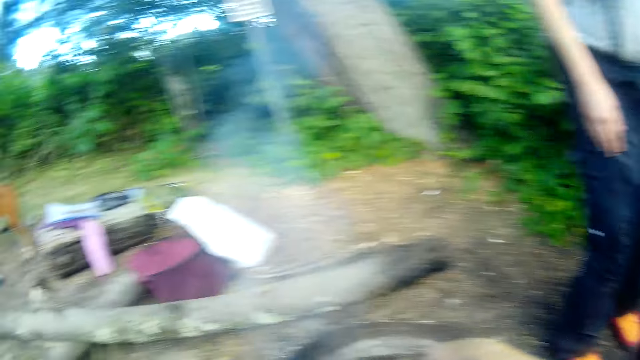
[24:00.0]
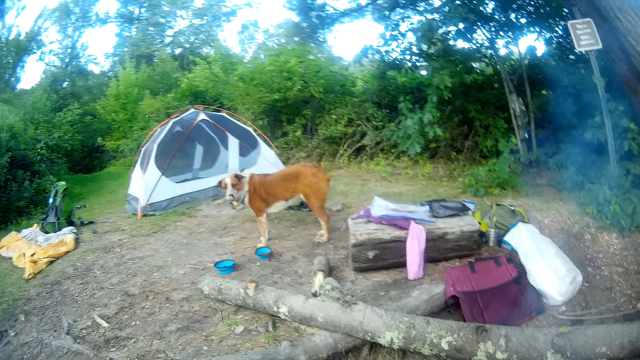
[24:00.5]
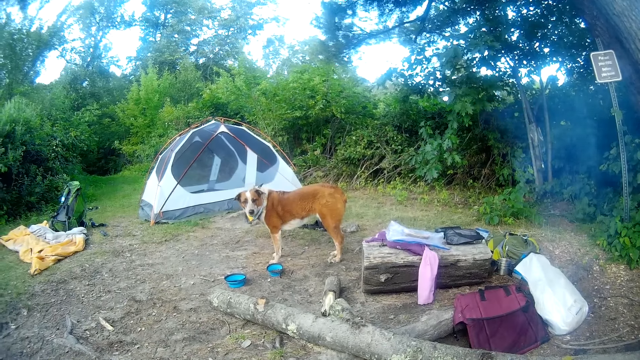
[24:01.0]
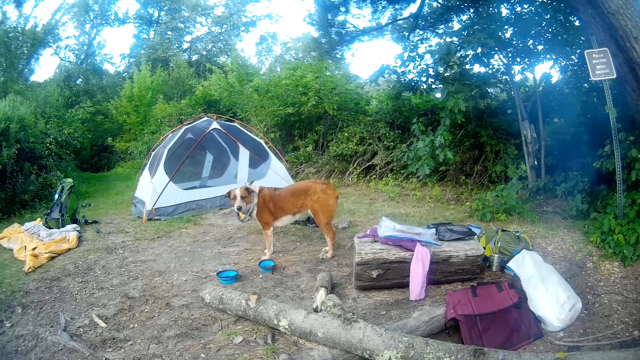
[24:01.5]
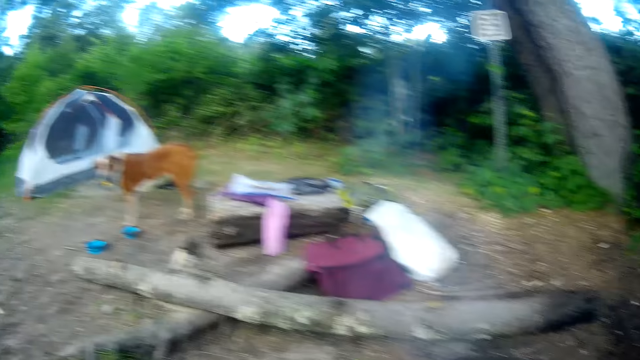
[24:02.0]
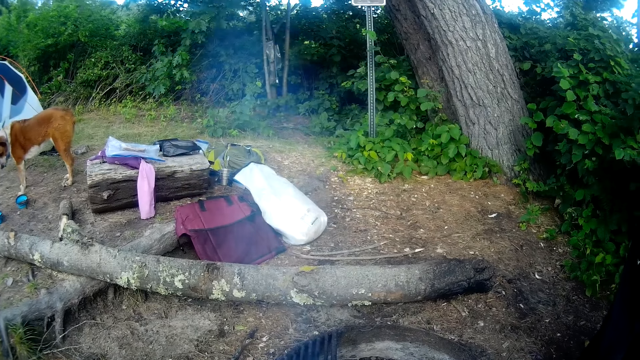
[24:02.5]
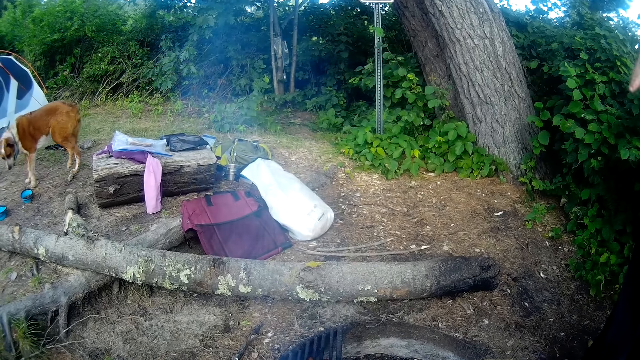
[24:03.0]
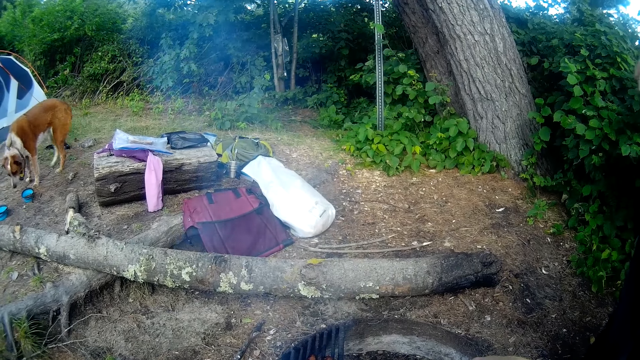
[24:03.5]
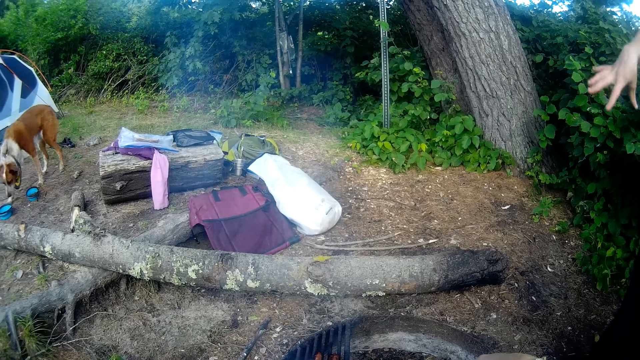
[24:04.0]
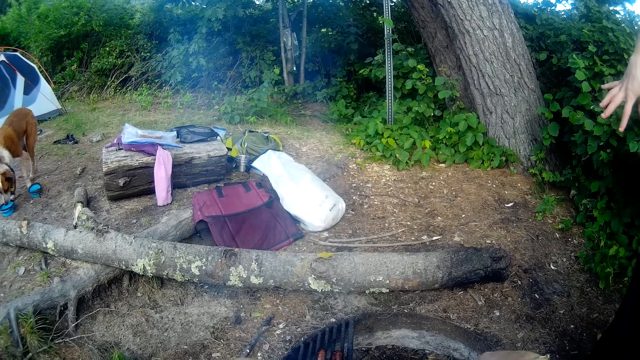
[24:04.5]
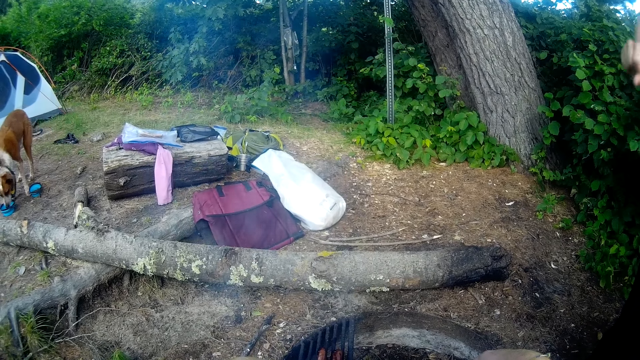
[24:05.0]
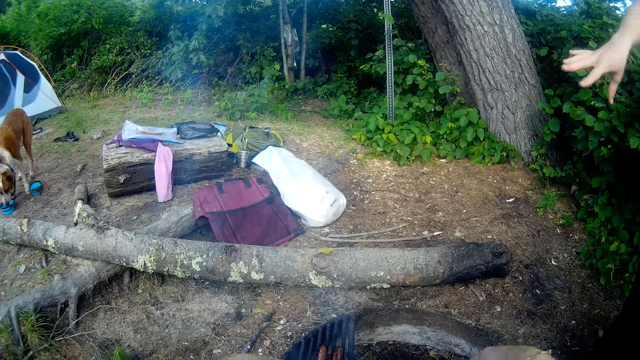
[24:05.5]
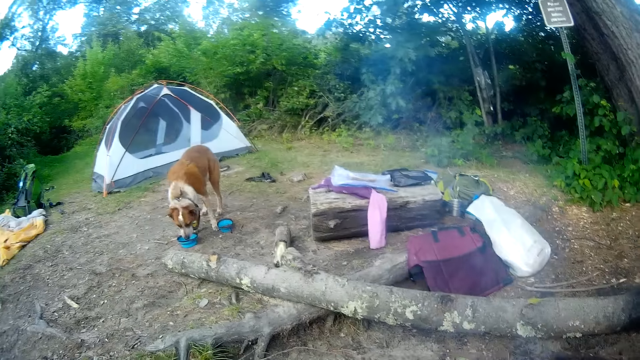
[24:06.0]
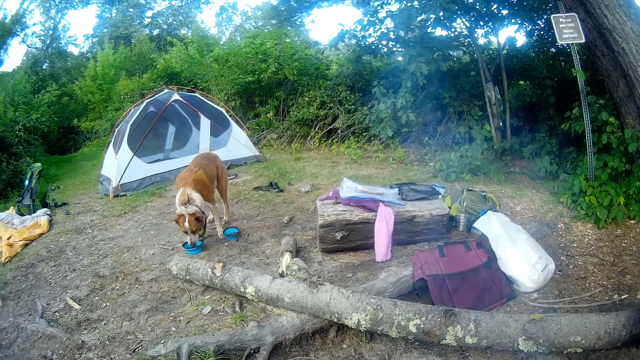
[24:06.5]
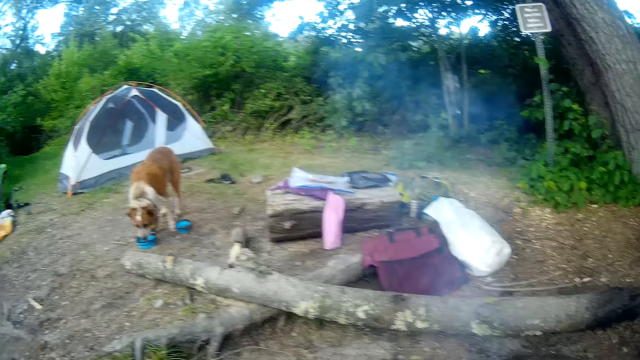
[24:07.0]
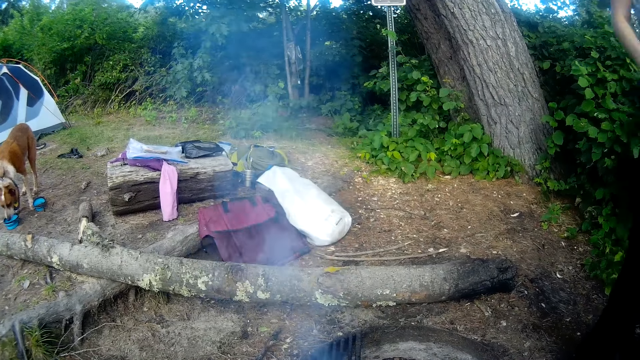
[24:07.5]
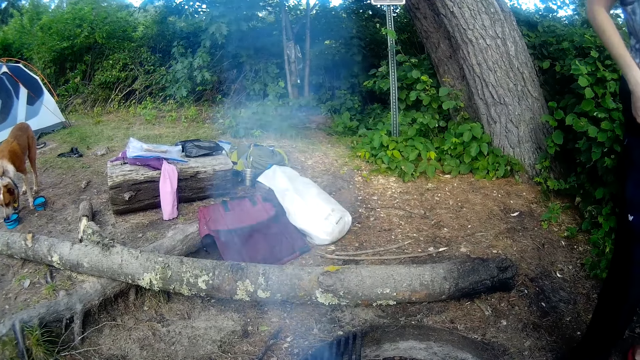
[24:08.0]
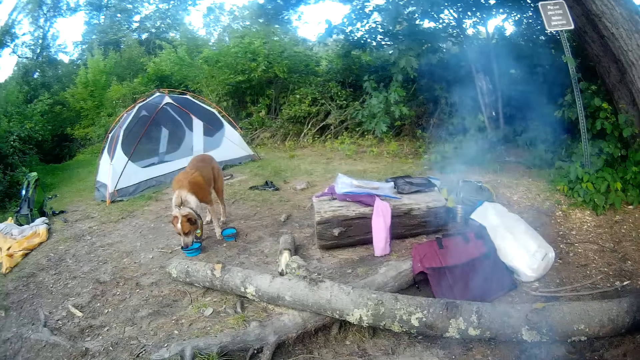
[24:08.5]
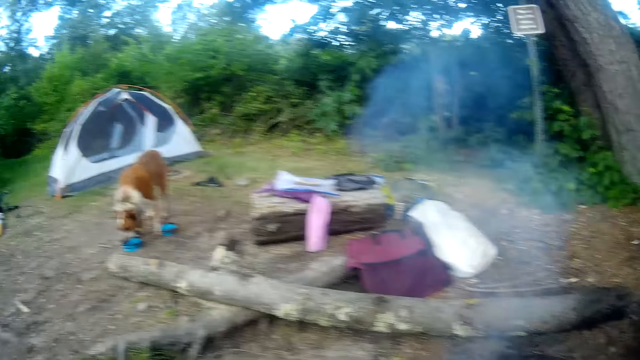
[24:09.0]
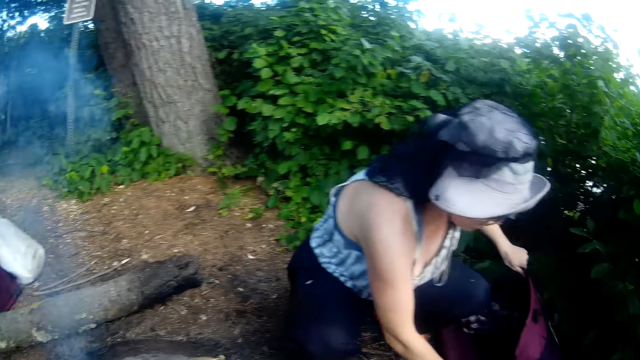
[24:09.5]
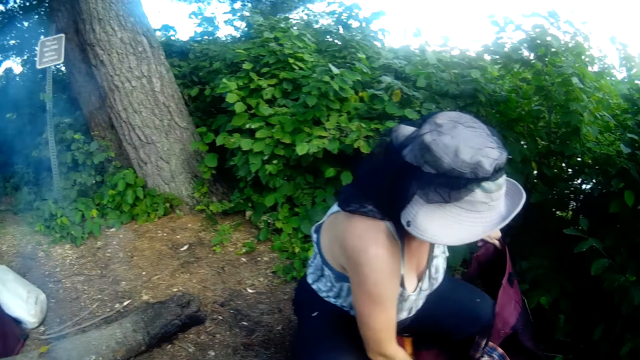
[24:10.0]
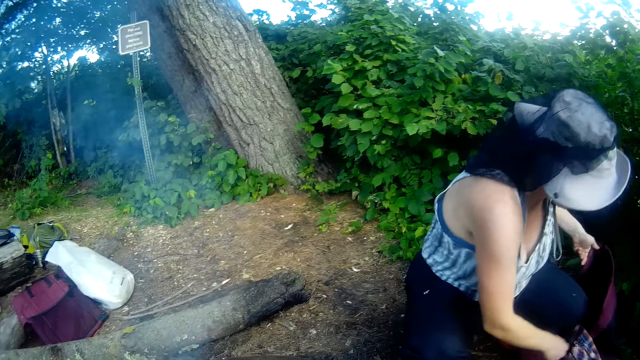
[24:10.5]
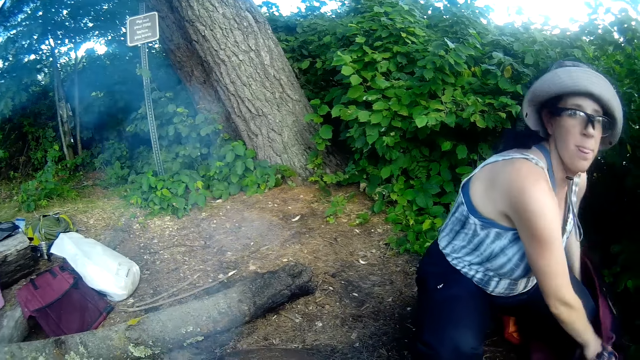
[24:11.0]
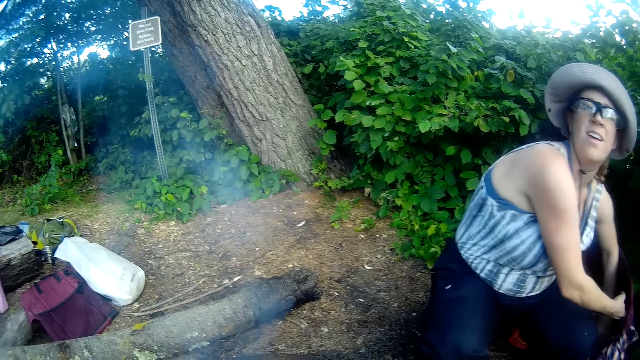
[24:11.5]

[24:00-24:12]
The camera wearer looks around the camp site. The dog drinks from a bowl. A person moves something.

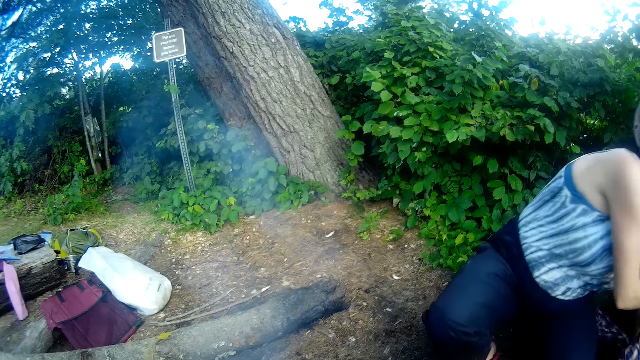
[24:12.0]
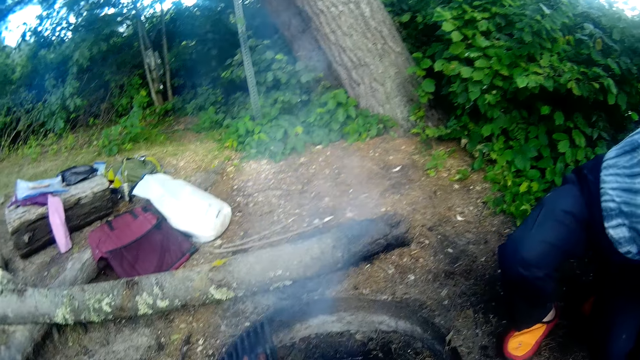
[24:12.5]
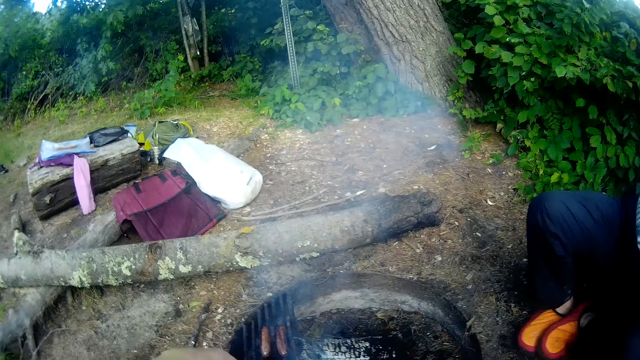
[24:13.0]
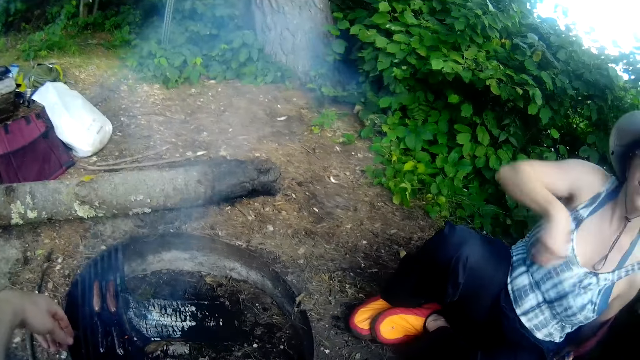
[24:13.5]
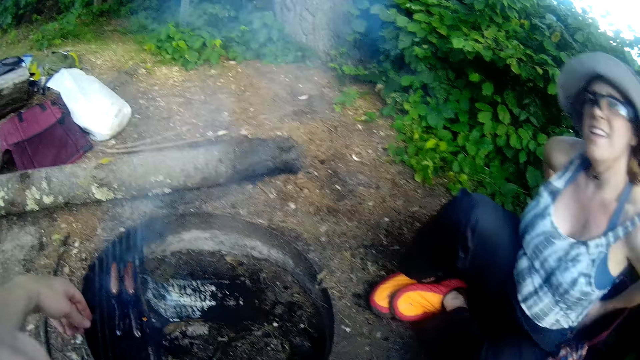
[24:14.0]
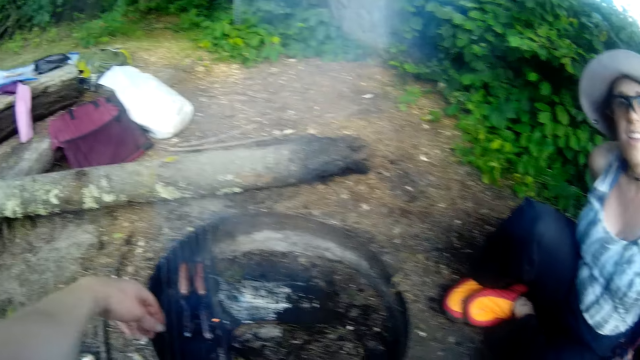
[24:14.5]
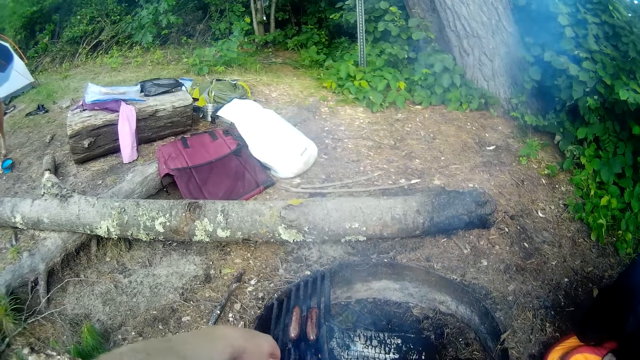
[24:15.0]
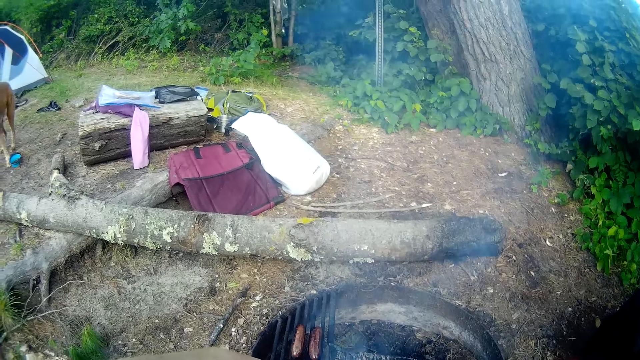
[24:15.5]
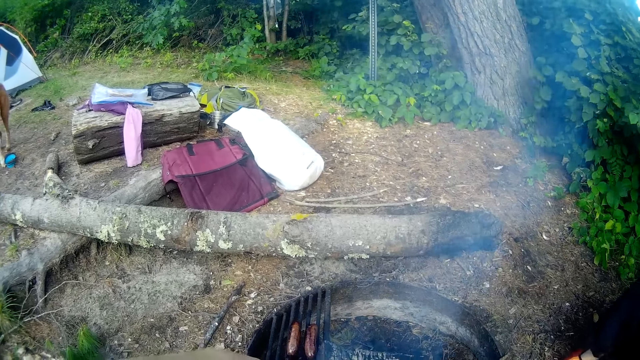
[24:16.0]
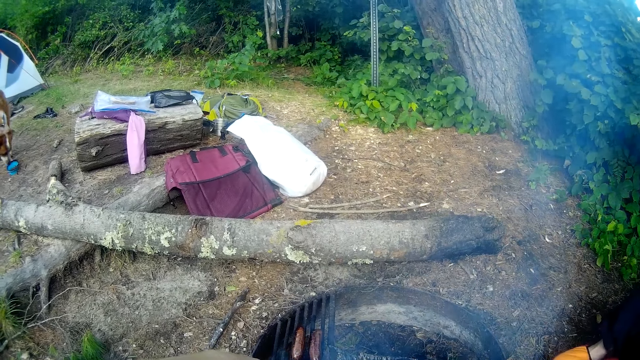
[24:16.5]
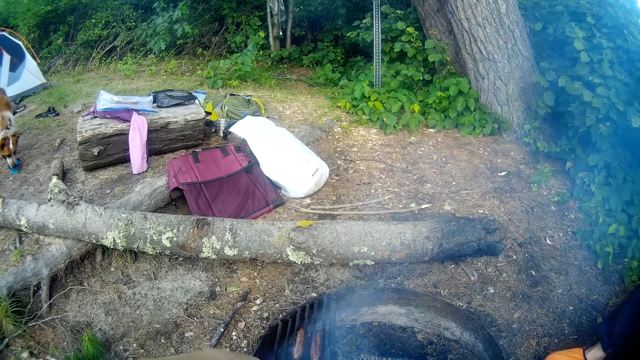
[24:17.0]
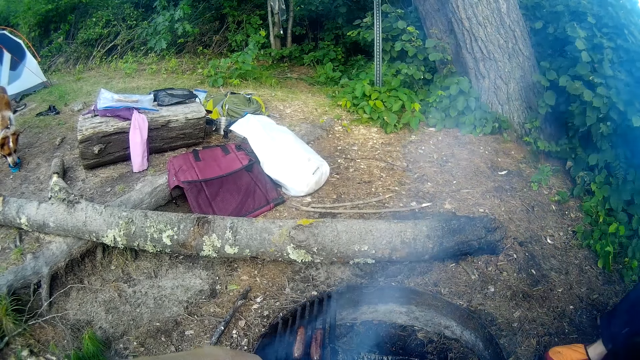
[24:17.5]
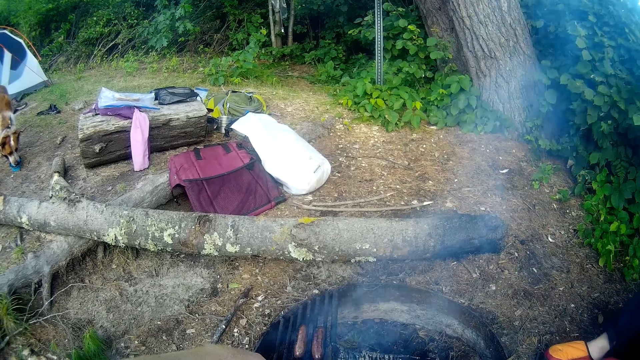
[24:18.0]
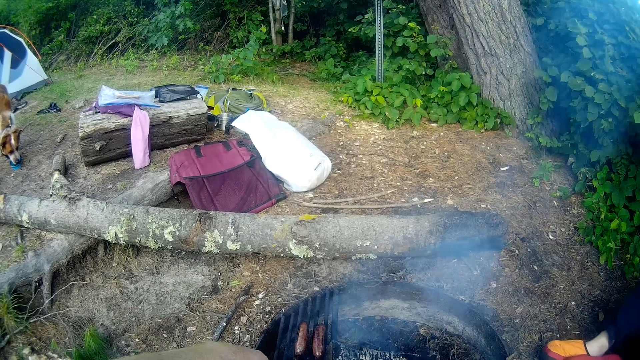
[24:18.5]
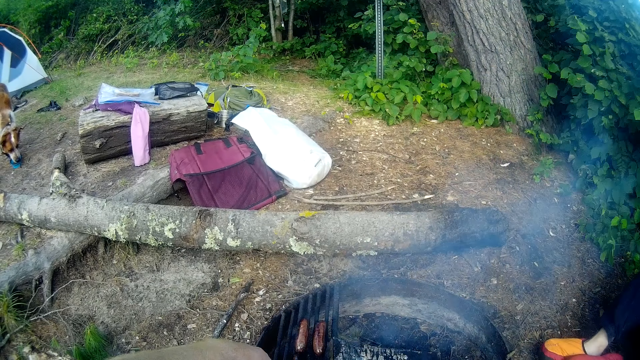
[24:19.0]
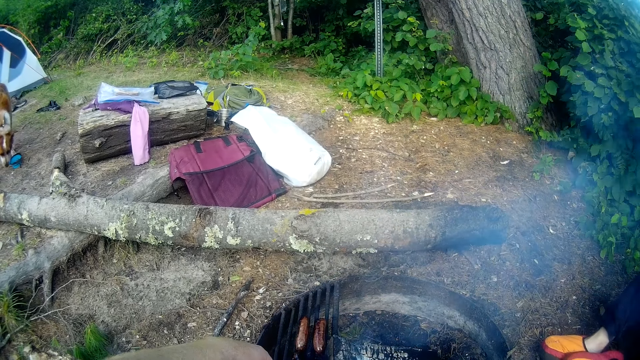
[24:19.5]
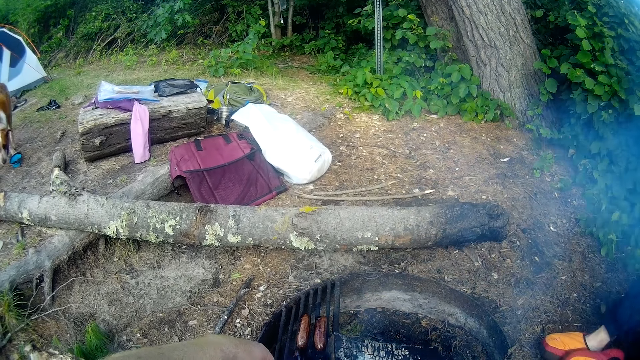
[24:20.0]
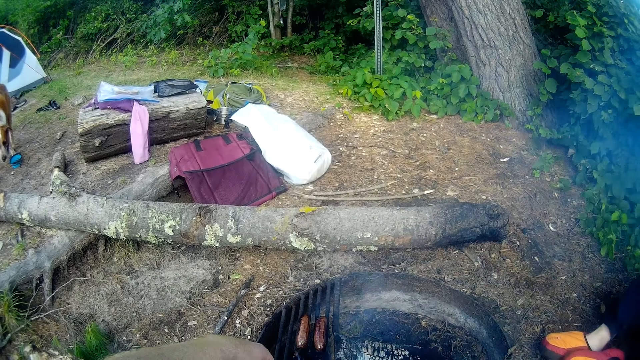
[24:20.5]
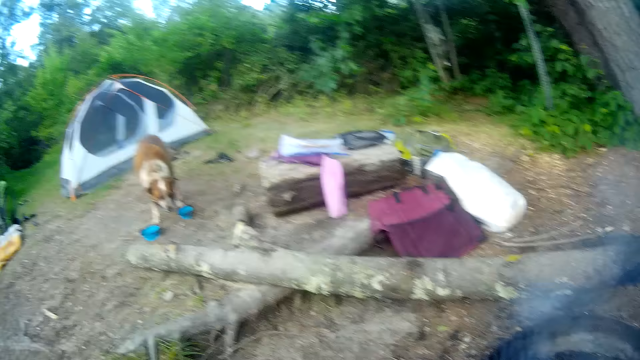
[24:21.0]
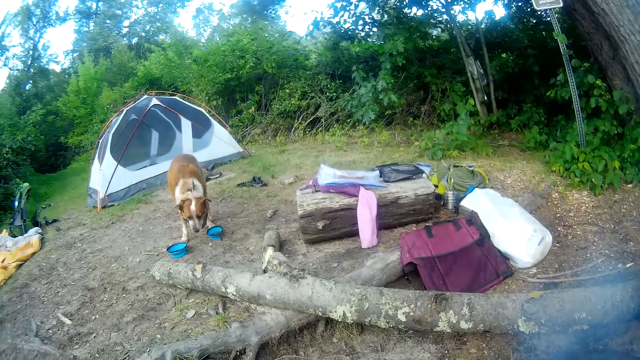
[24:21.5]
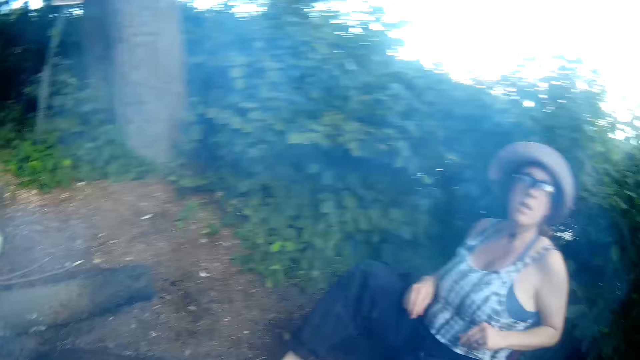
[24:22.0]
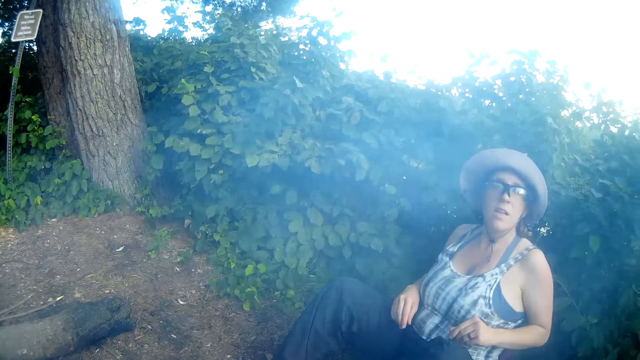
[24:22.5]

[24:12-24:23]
The woman sits on the ground. The camera wearer looks around the camp site.
